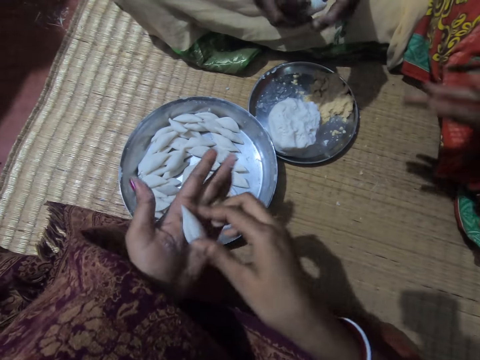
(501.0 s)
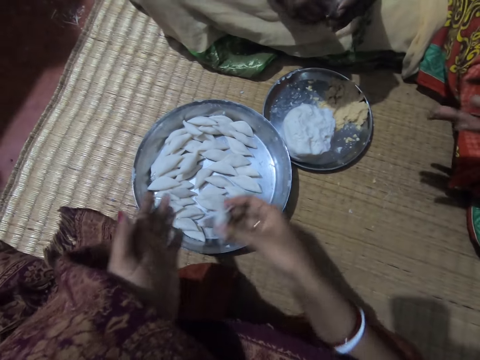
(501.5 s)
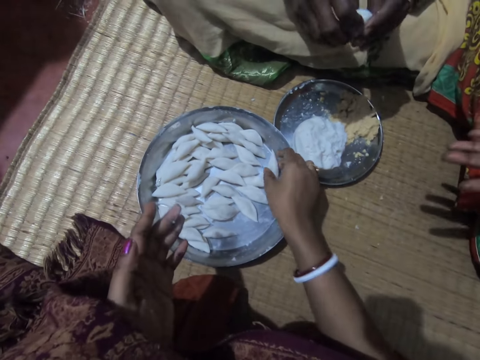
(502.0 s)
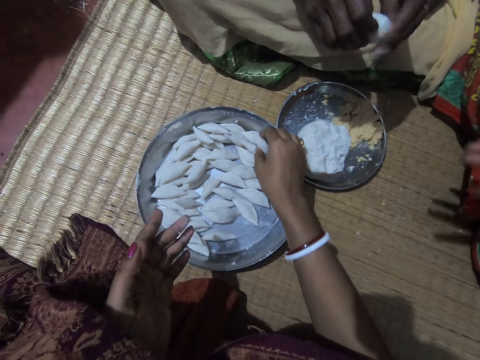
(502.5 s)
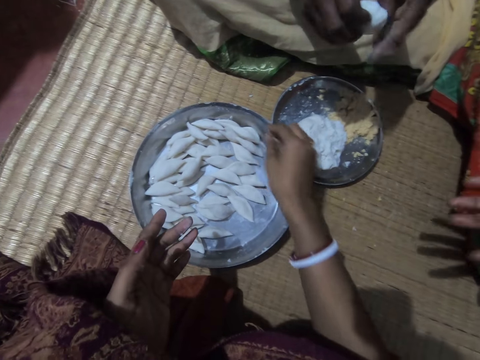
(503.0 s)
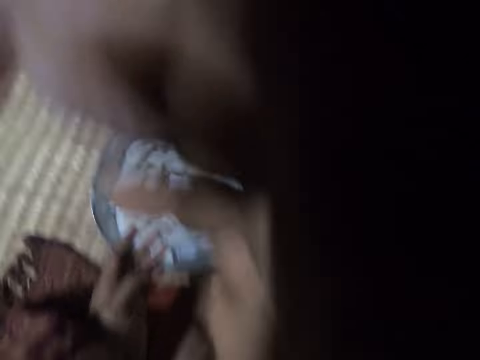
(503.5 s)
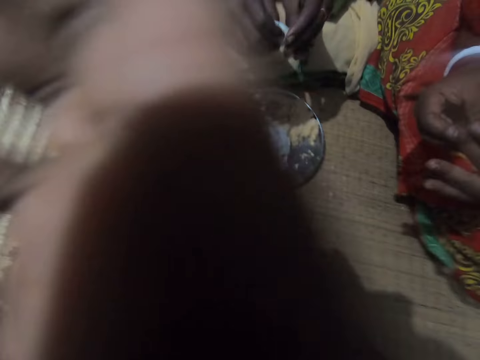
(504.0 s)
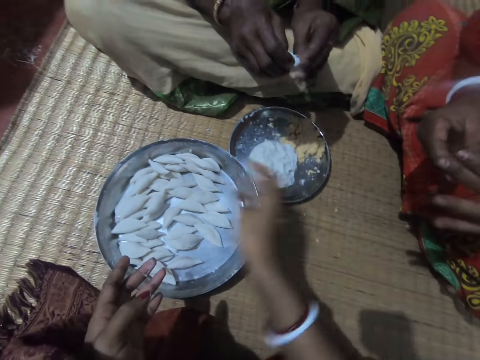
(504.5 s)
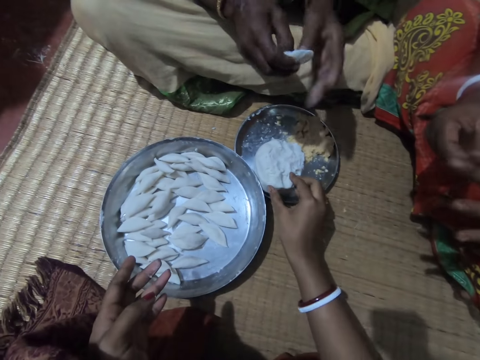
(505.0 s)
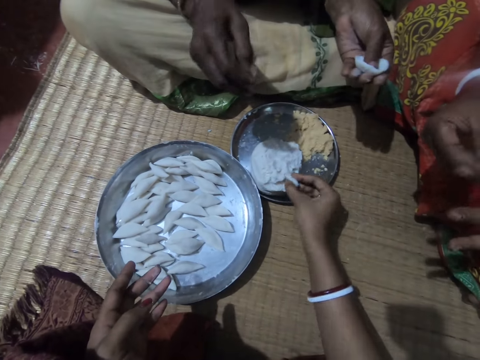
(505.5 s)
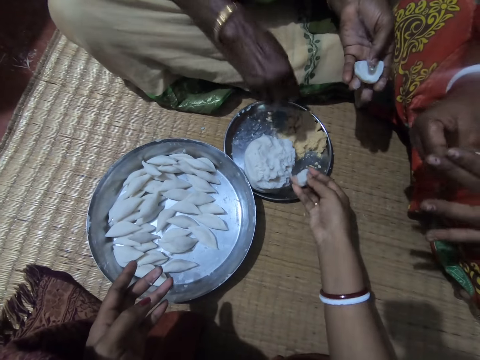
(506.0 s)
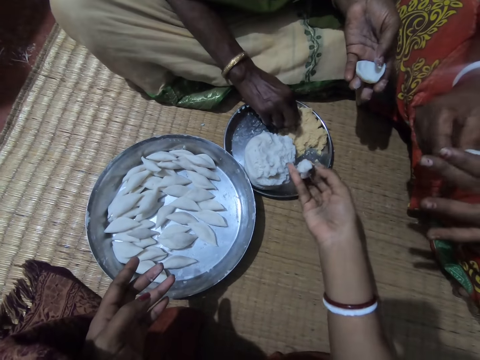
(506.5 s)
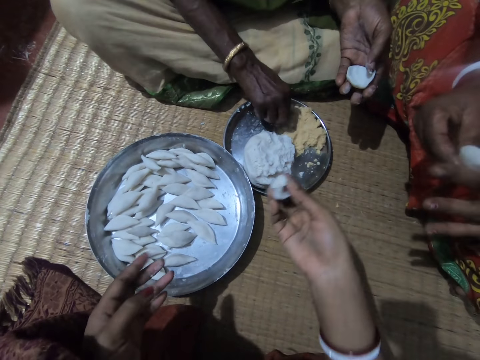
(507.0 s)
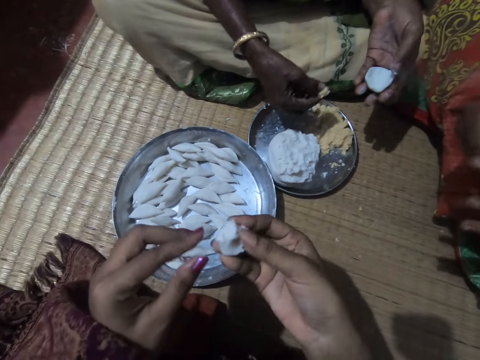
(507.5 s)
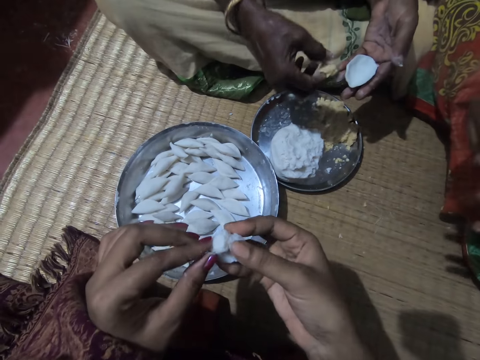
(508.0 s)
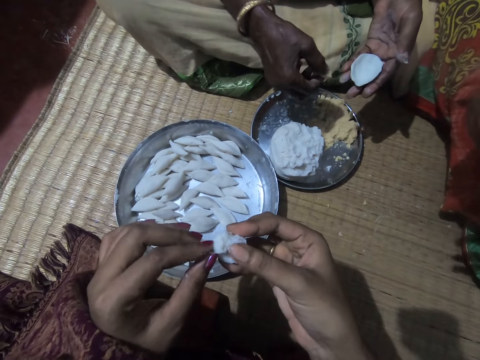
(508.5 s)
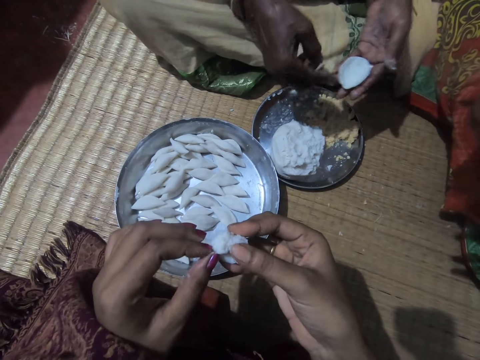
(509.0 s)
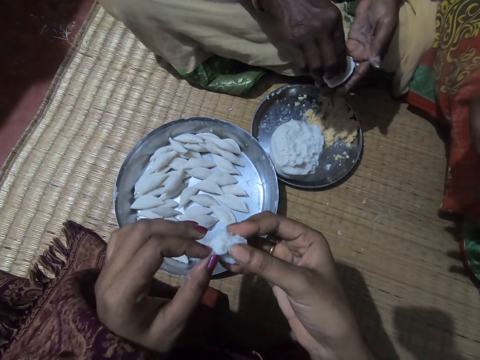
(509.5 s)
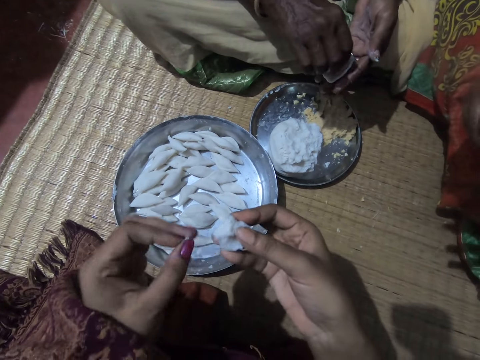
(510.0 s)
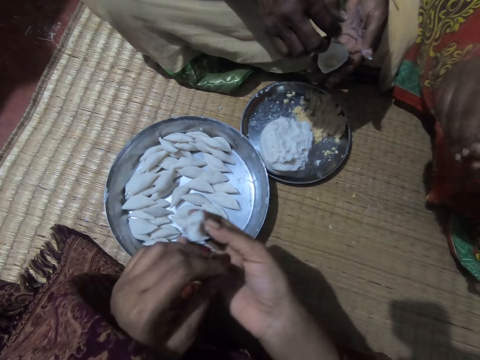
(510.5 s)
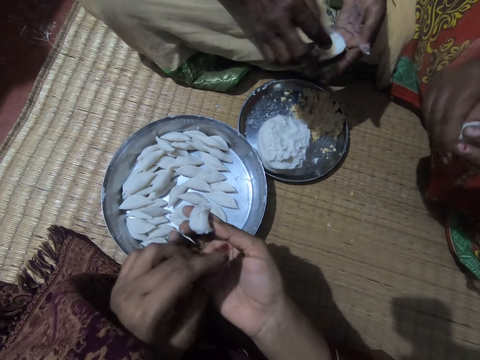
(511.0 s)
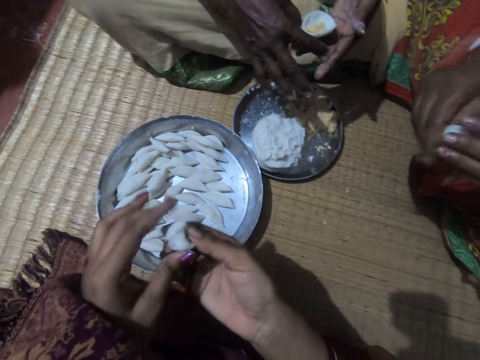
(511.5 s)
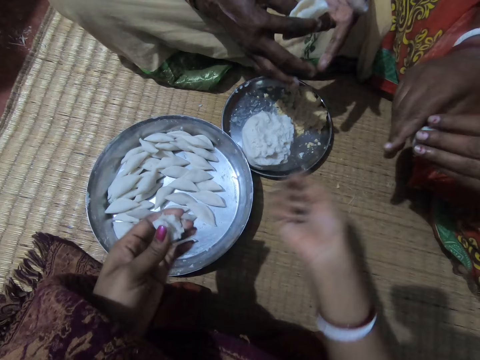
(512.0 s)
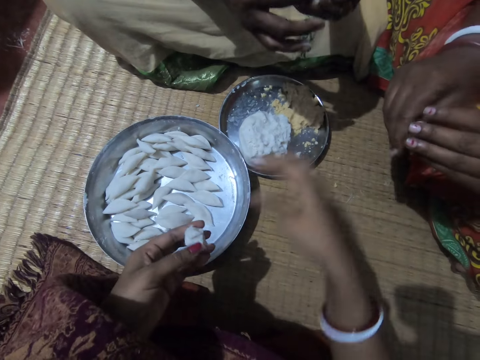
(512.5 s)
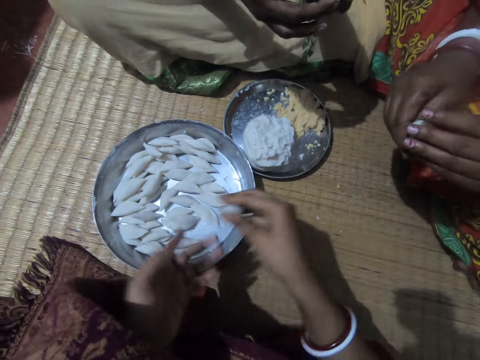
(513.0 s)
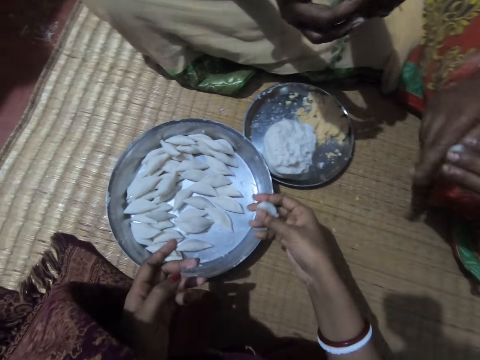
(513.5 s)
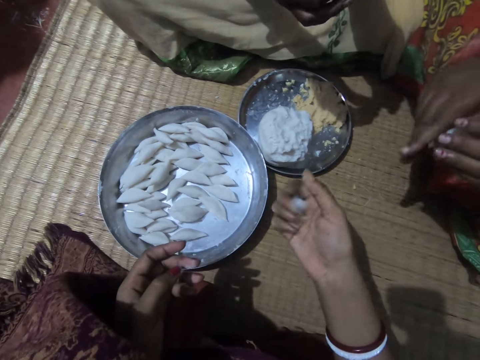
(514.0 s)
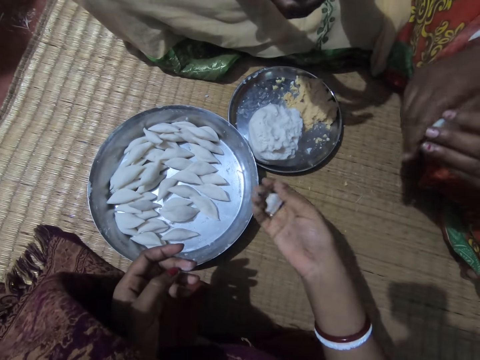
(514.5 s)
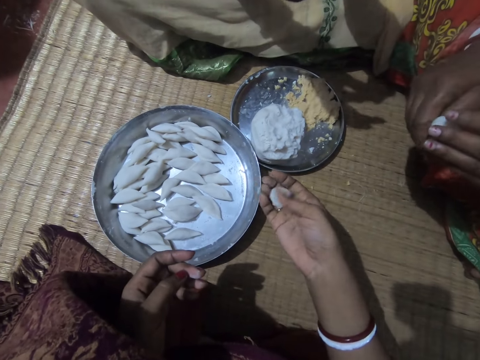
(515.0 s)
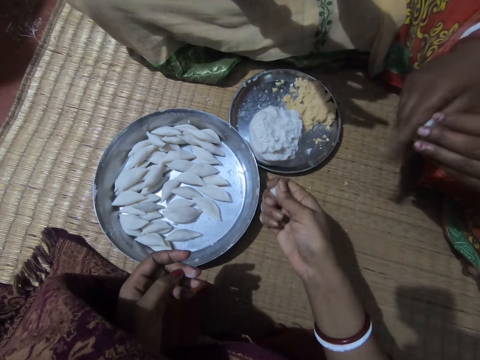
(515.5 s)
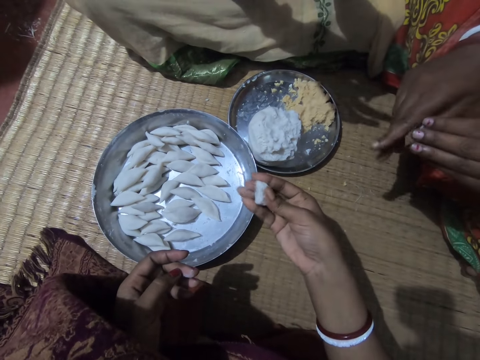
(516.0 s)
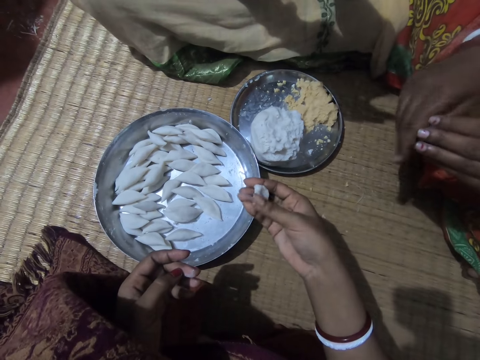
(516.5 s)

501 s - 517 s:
The camera wearer drops the rolled dough in the tray with her right hand. She adjusts the camera on her head. She raises her right hand. She lowers her right hand. She cuts a dough piece from the tray. A lady holds dough in her left hand. Another lady rolls dough in her hands. The first lady scoops something from the tray. The camera wearer takes some corn flour from the plate with her right hand. The first lady takes some corn flour from the plate with her right hand. The camera wearer picks out something from the cut dough piece. The first lady puts the corn meal in the corn flour in her hands. The camera wearer shifts the dough to her left hand. She drops something in her right hand. The first lady rolls the dough in her hands. The other lady rolls the dough in her hands. The camera wearer rolls the dough piece. She transfers the corn flour to her right hand. She touches the corn flour with her fingers.

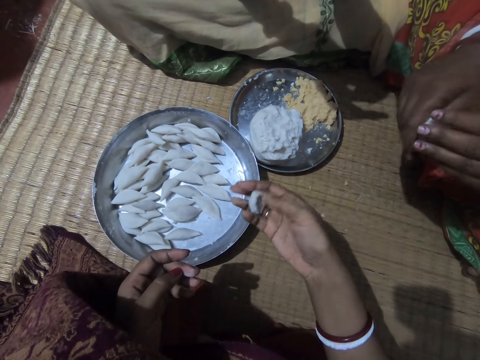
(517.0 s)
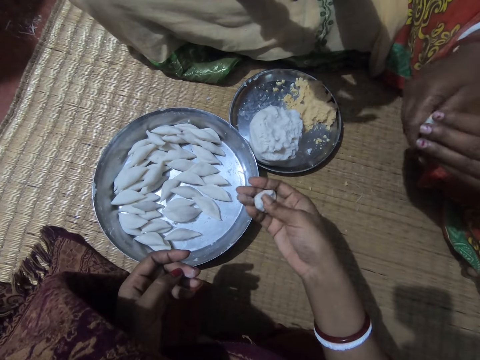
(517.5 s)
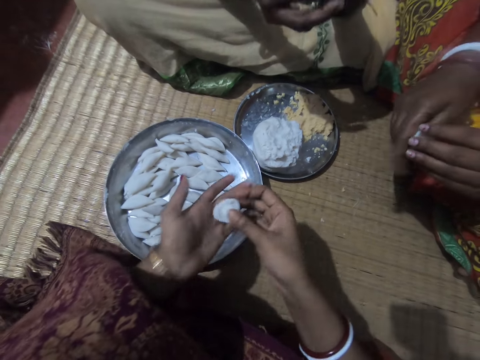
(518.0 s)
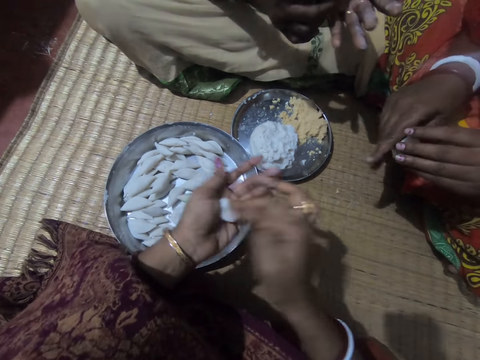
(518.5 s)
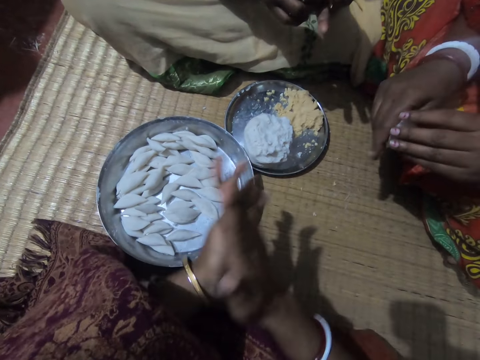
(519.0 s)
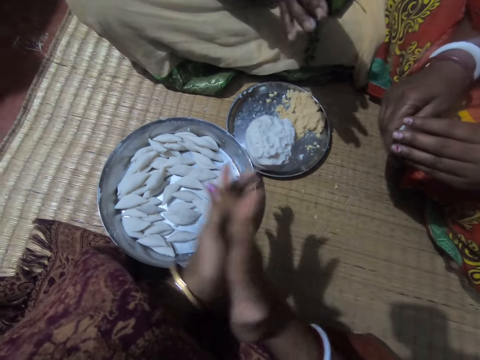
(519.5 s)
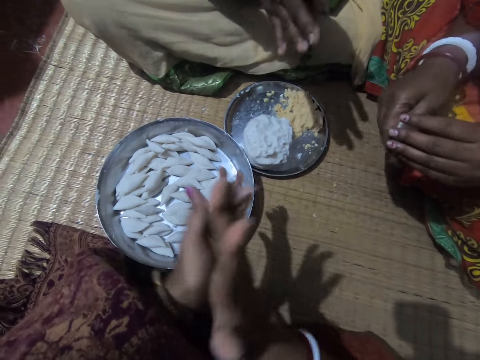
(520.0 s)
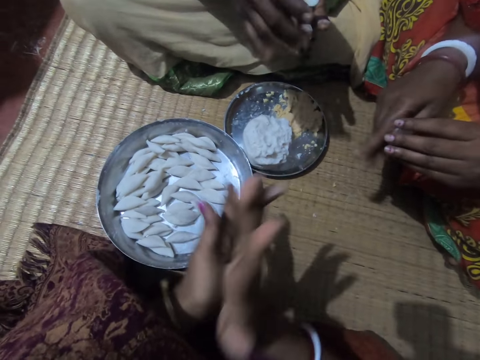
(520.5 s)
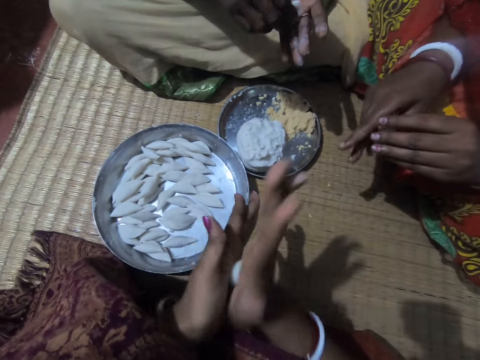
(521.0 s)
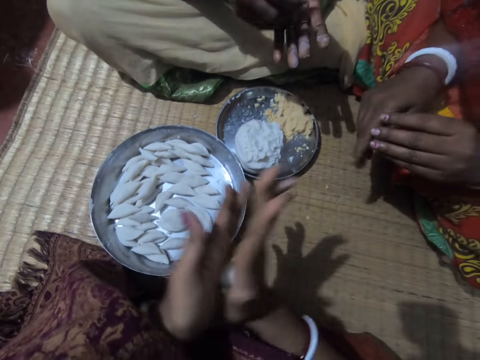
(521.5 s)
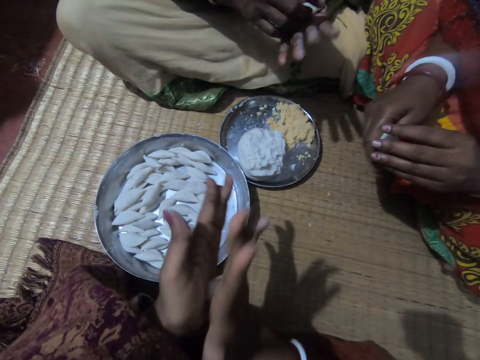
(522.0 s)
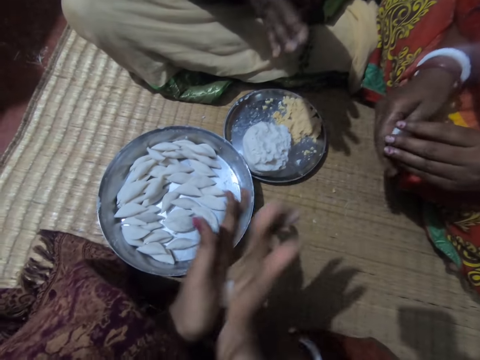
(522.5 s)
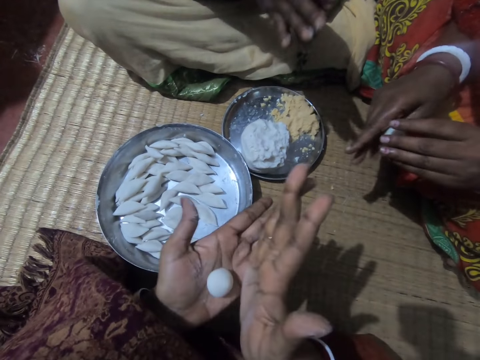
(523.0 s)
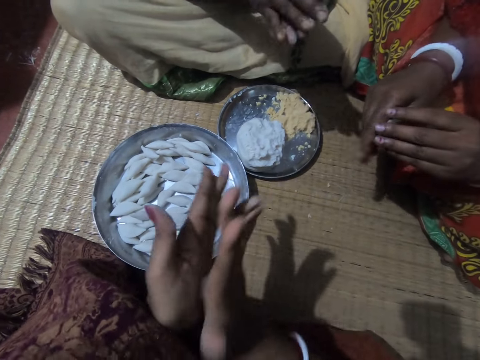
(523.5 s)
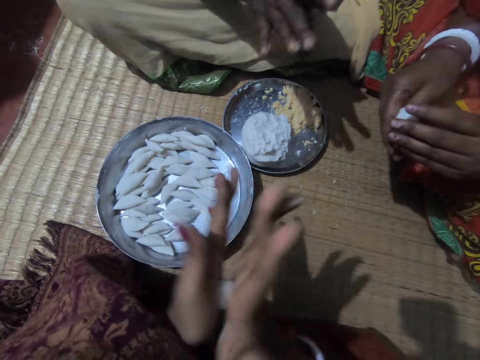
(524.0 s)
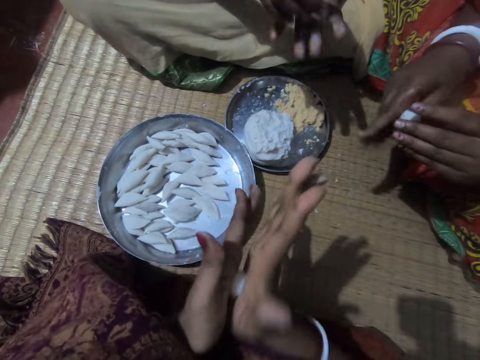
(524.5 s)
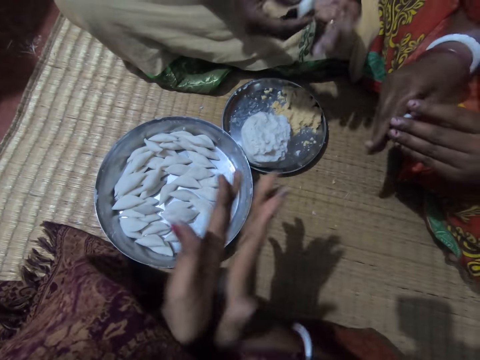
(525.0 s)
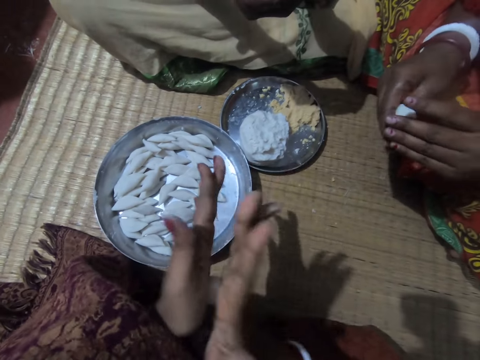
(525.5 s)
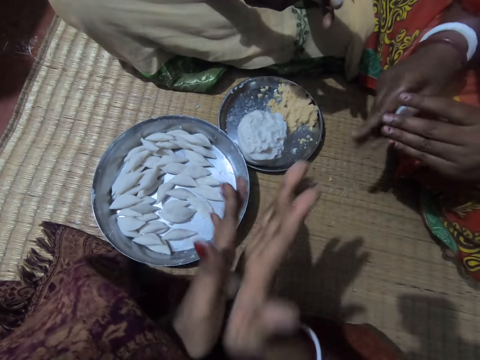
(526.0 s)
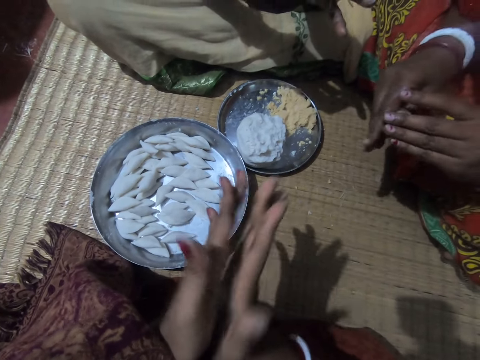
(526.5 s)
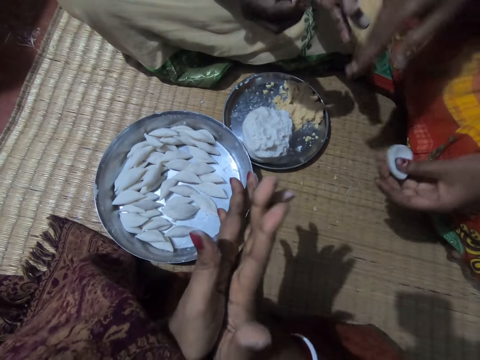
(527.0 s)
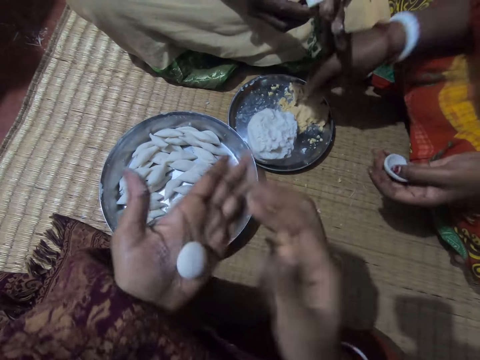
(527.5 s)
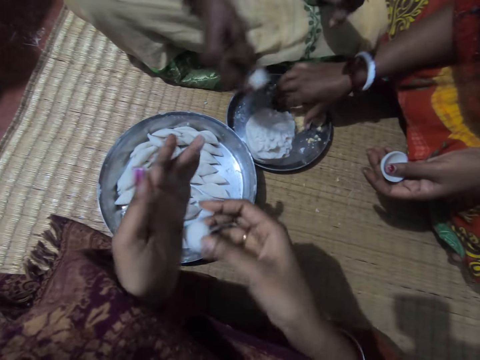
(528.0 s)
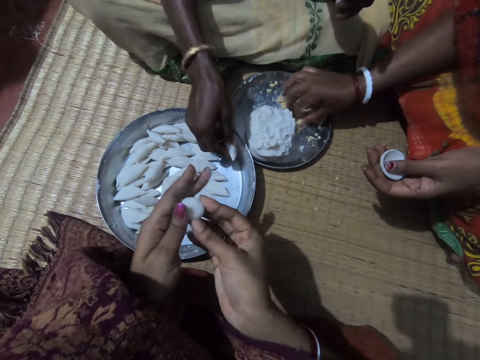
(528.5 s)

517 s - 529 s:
The camera wearer rolls the corn flour with both hands. A lady holds dough in her left hand and scoops something from the tray. Another lady drops rolled dough in the tray.
